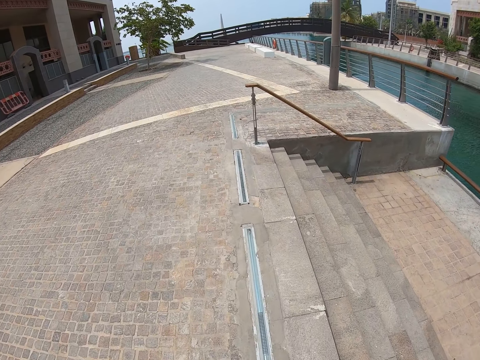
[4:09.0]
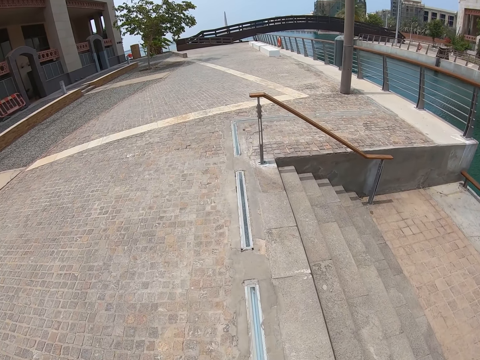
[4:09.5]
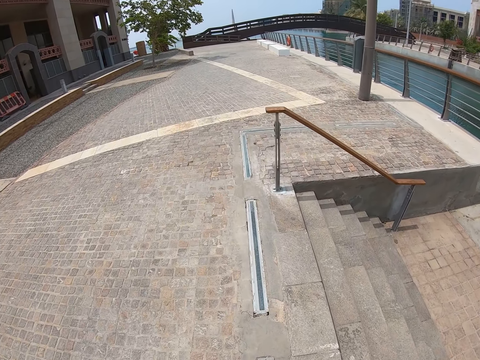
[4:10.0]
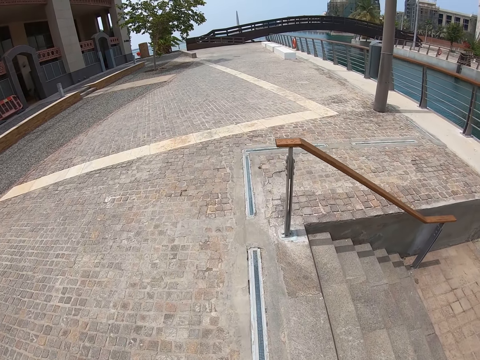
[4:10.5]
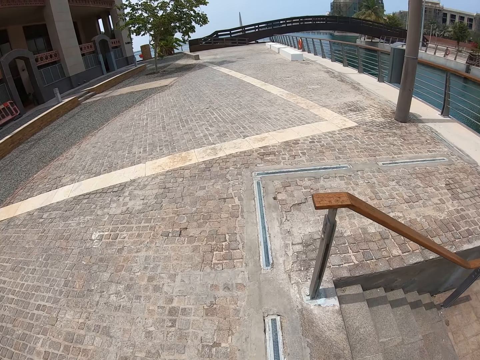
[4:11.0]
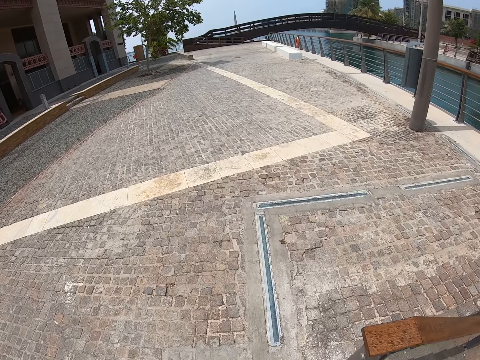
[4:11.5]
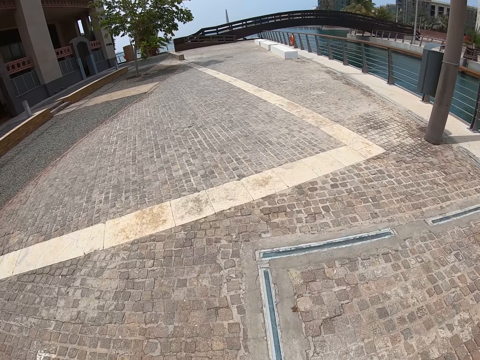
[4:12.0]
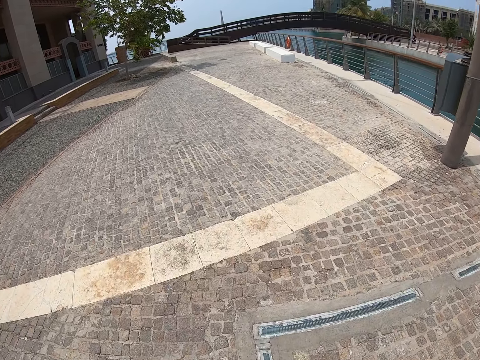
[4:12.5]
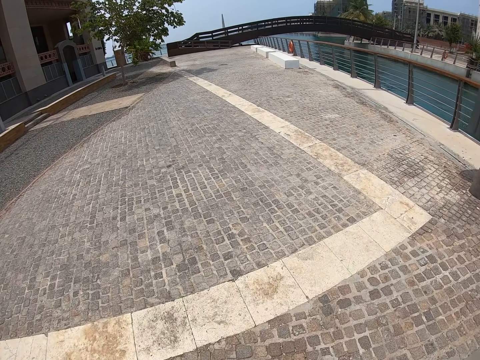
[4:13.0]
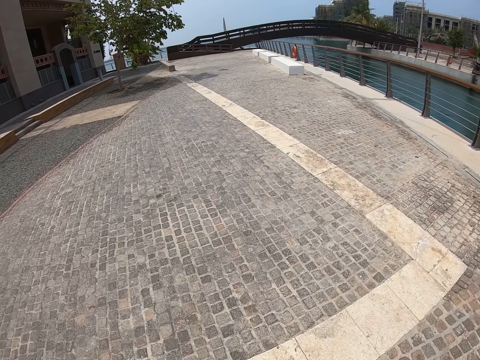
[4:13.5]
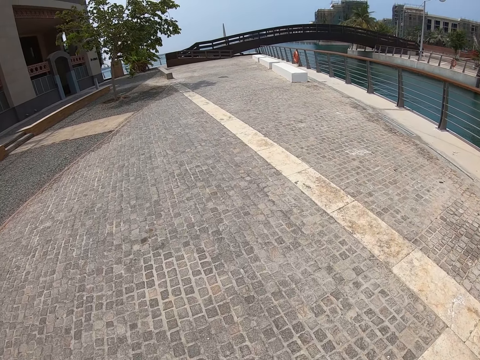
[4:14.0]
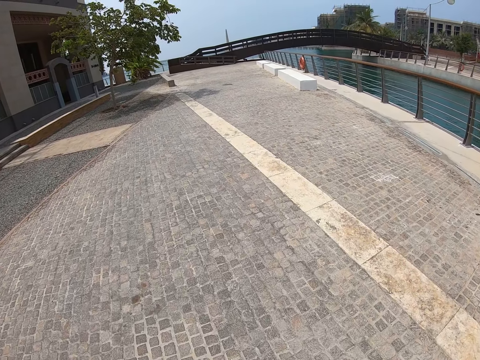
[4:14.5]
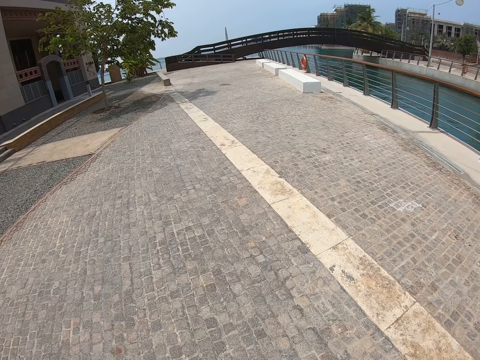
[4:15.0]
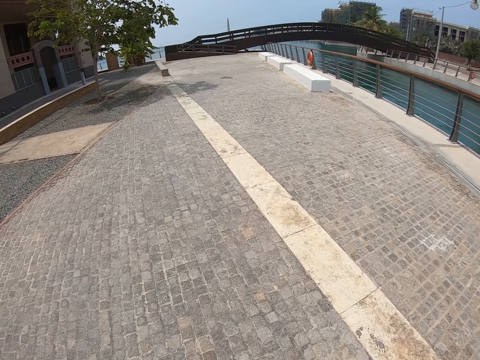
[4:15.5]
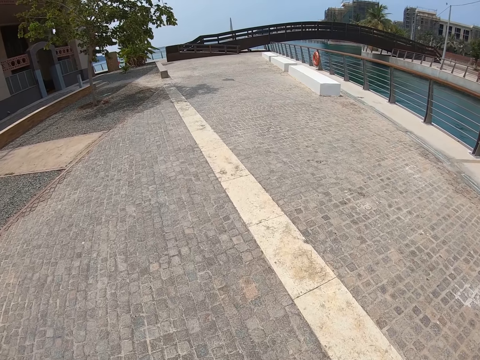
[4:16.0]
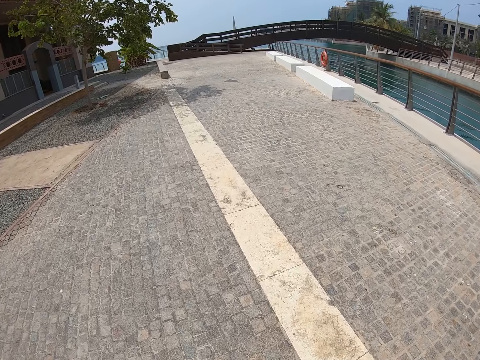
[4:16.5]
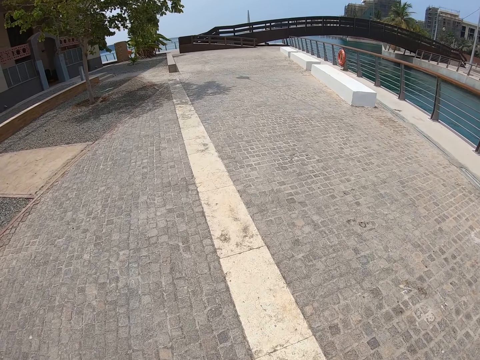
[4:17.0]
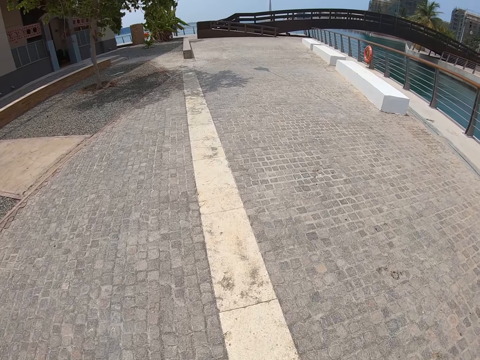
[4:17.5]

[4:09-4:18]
The camera wearer walks on the road.

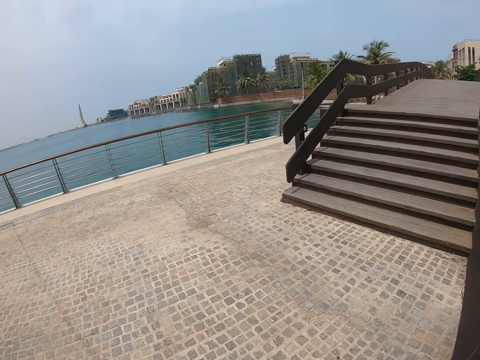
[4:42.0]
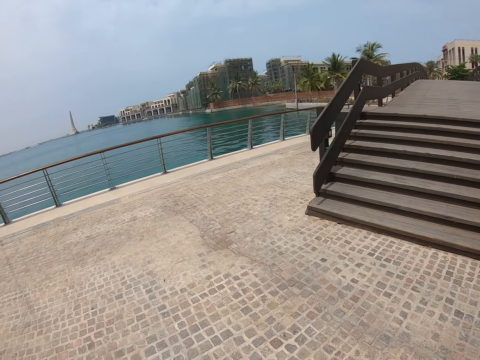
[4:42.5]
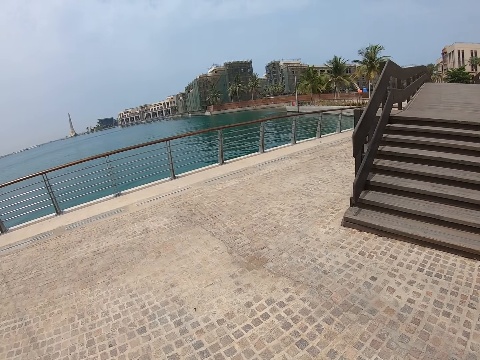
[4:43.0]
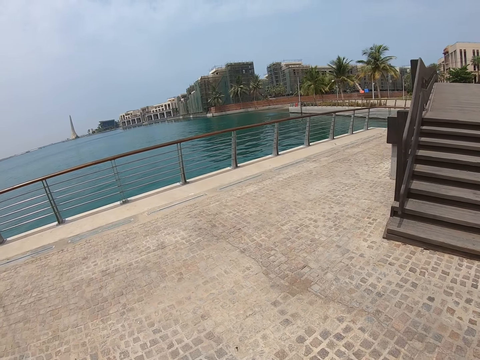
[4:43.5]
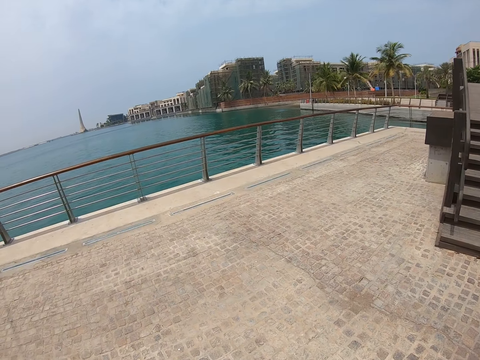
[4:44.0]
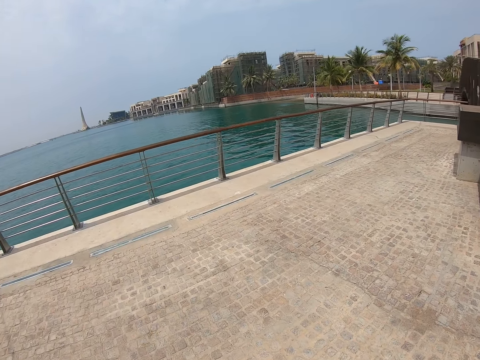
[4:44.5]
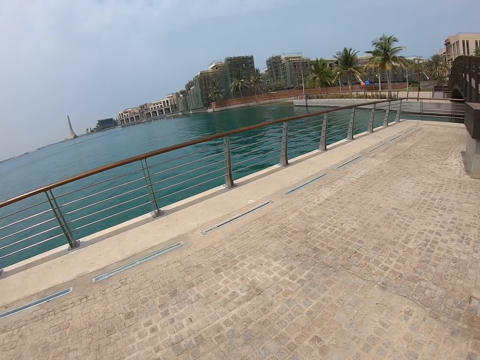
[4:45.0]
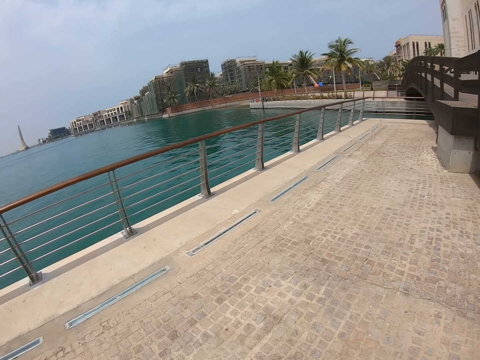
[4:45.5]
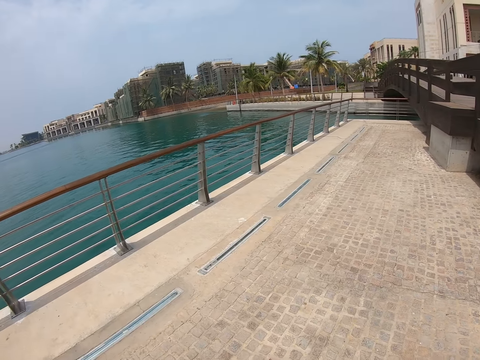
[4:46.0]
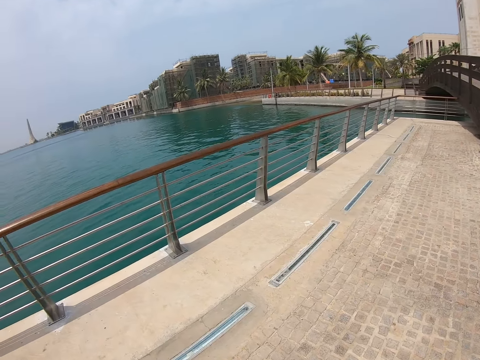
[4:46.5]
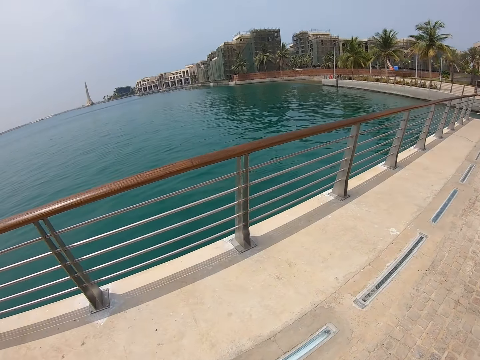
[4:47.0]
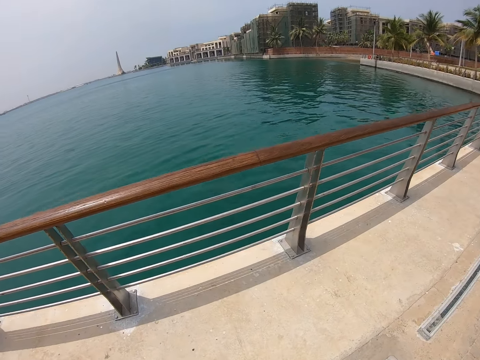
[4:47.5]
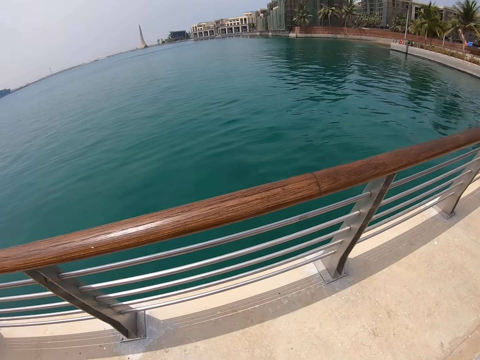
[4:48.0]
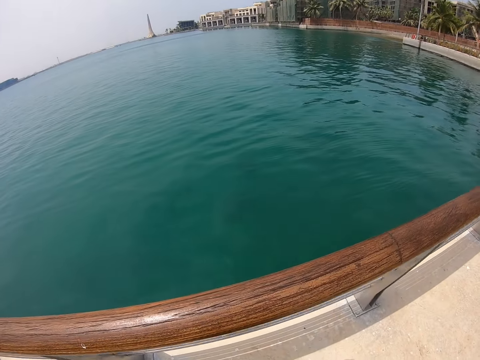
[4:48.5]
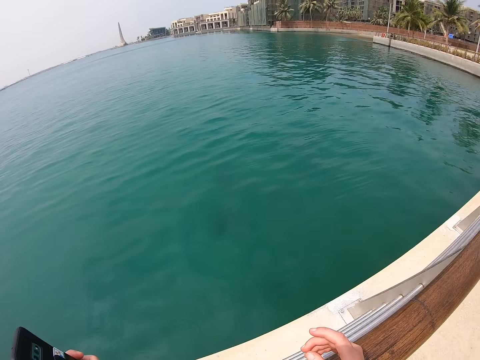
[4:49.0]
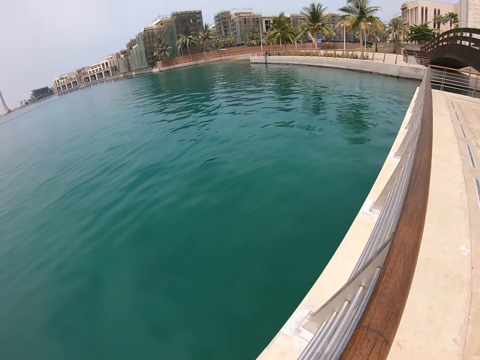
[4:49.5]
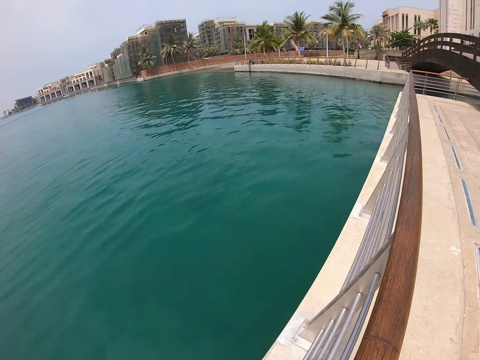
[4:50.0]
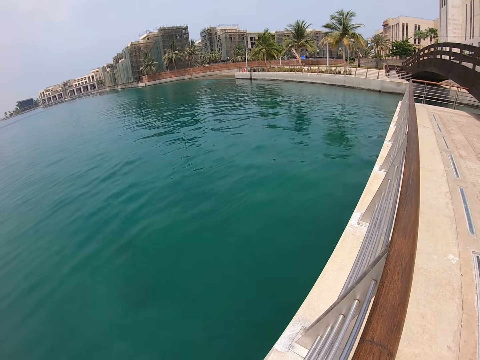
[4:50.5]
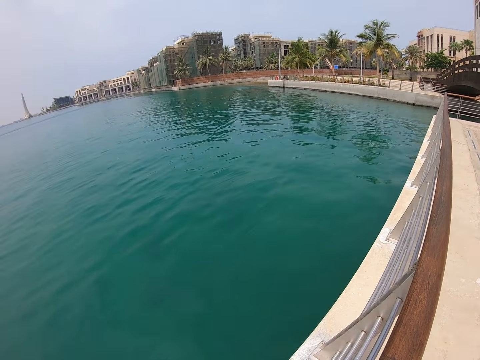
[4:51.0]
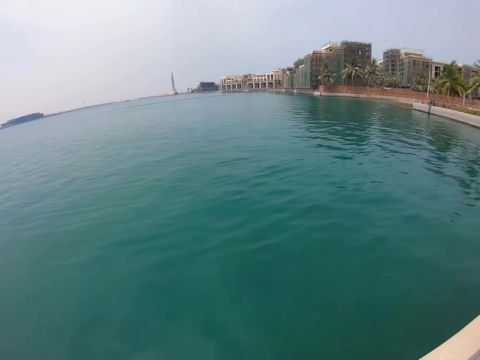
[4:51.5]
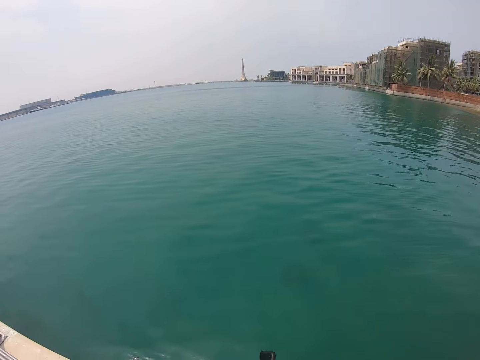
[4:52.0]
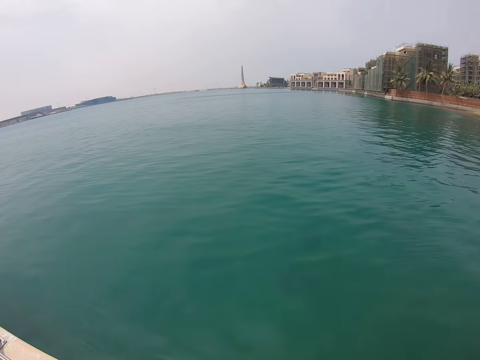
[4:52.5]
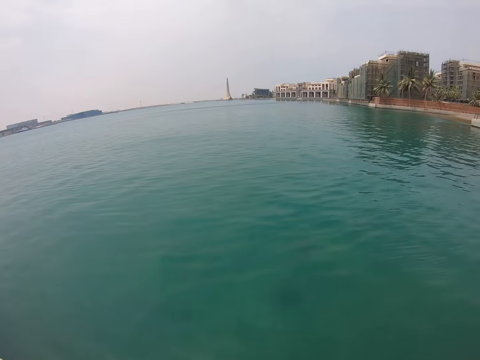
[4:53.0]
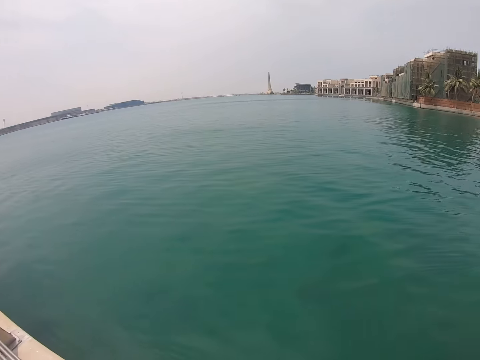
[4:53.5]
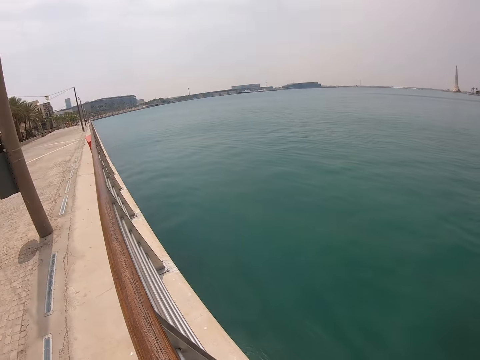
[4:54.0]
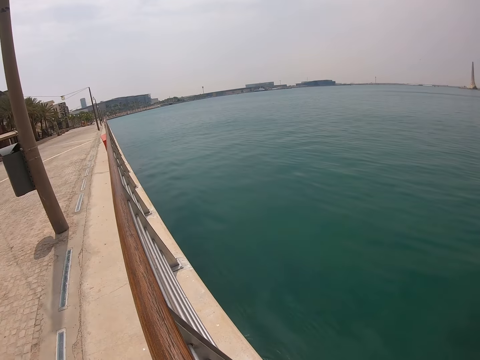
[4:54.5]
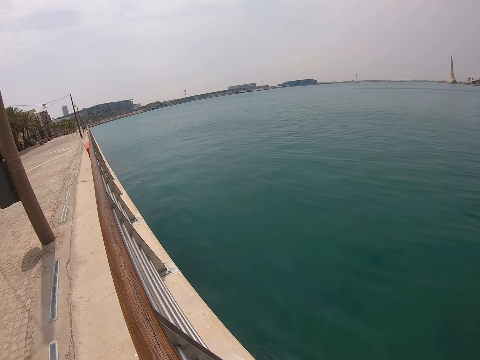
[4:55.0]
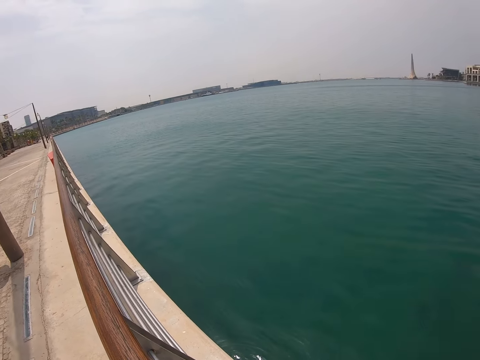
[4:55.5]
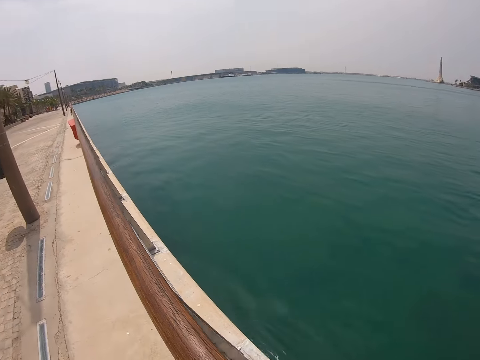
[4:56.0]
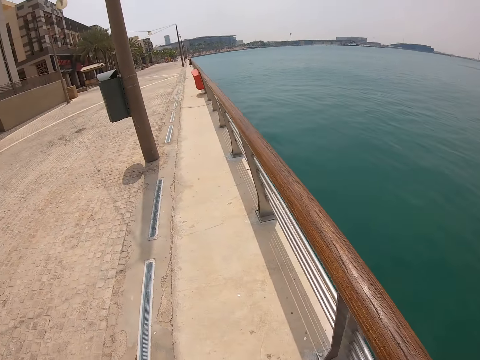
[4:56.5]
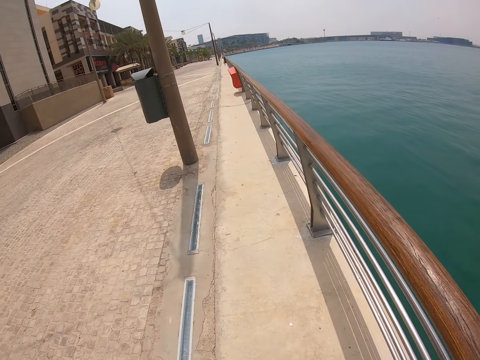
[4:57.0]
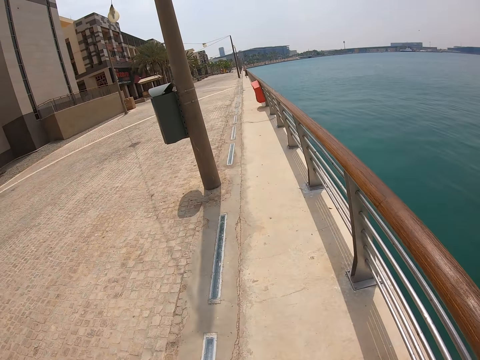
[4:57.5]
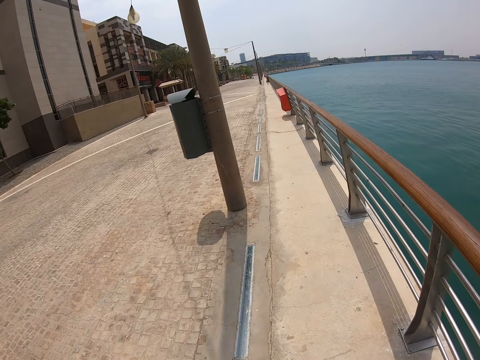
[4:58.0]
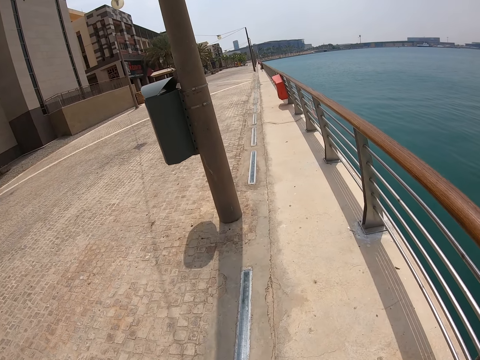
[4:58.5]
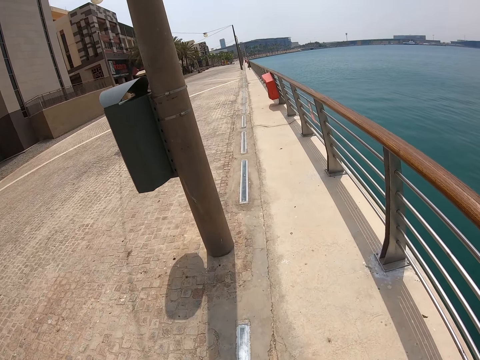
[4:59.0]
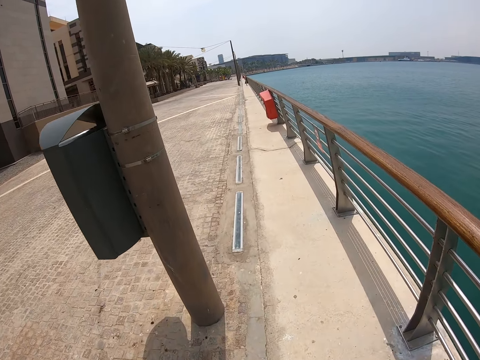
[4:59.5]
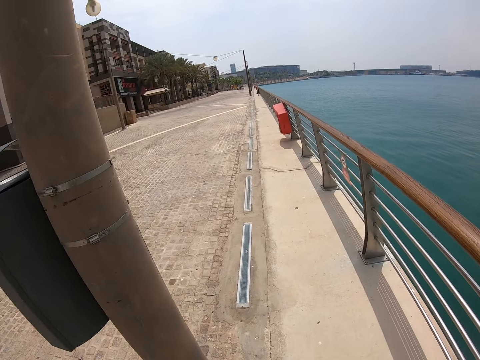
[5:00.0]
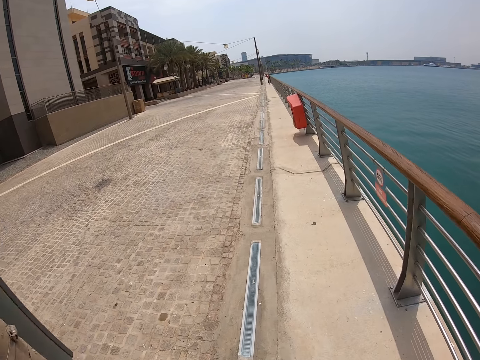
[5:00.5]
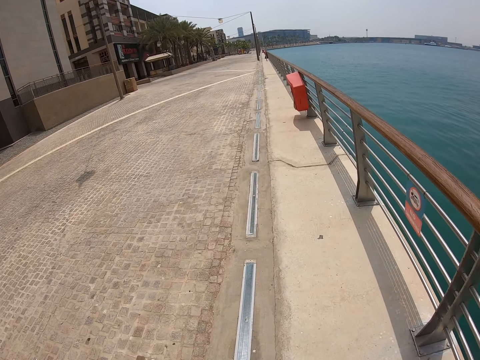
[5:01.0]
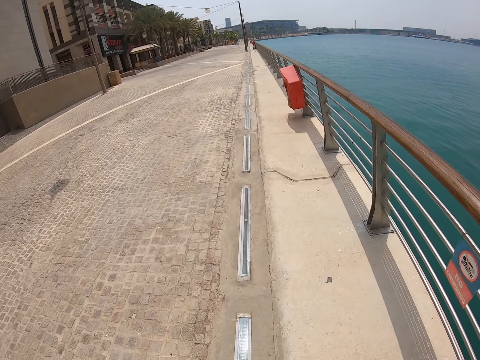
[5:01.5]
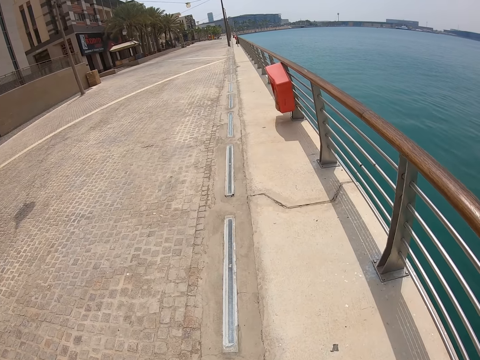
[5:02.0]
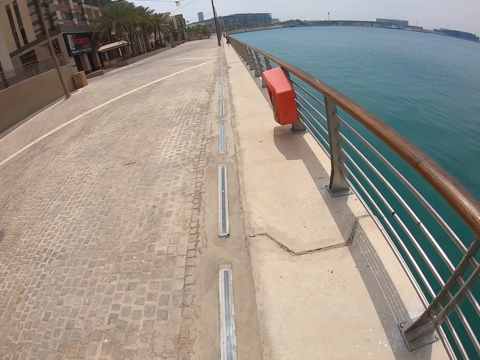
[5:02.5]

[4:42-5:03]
The camera wearer walks towards the railing. They lean over the railing. They hold the phone with both hands. They look around. They move an arm. They look around. They move from the railing. They walk along the railing.
